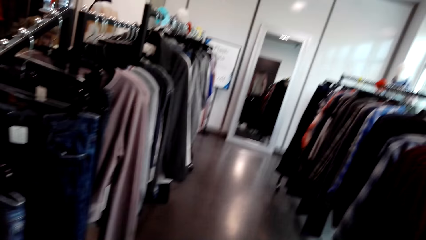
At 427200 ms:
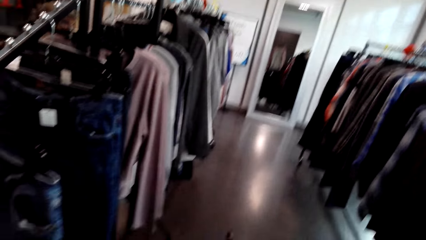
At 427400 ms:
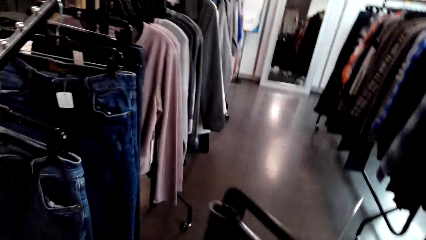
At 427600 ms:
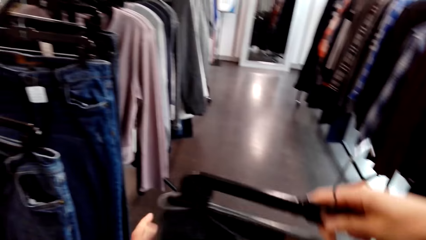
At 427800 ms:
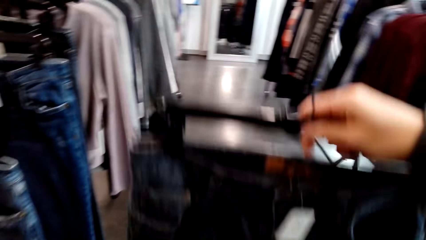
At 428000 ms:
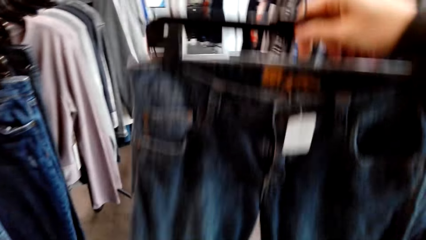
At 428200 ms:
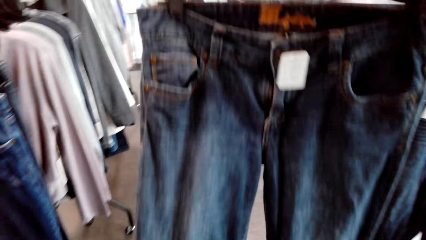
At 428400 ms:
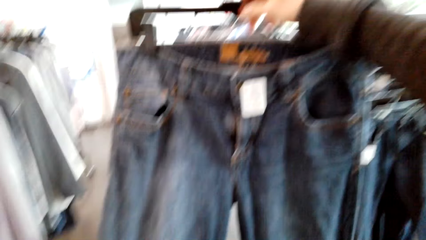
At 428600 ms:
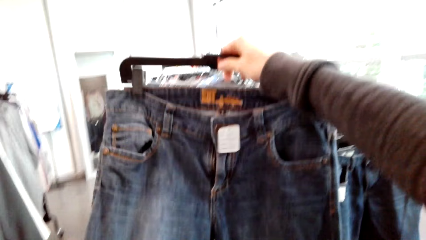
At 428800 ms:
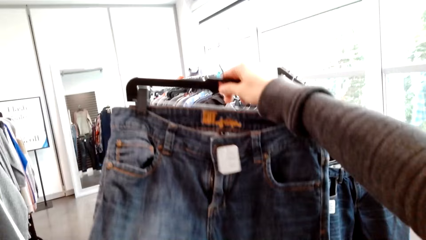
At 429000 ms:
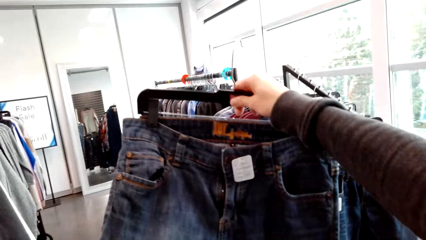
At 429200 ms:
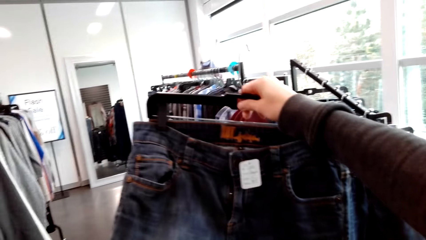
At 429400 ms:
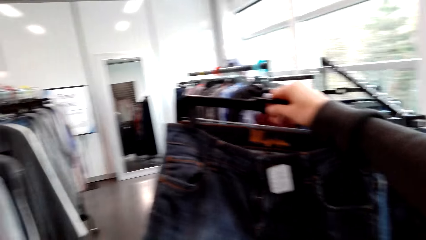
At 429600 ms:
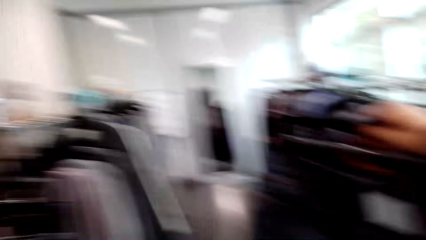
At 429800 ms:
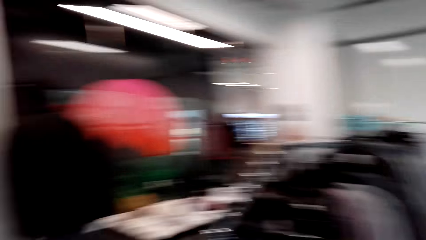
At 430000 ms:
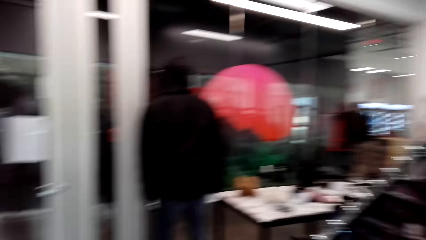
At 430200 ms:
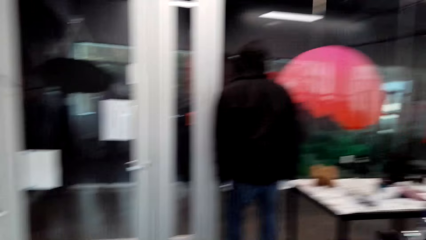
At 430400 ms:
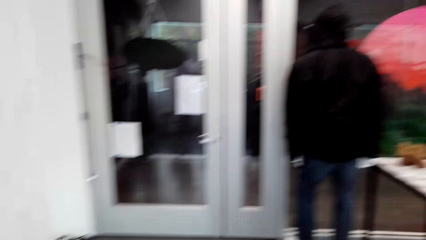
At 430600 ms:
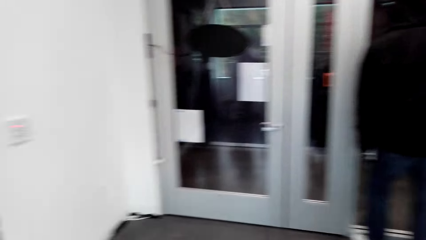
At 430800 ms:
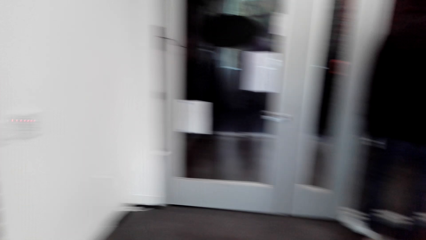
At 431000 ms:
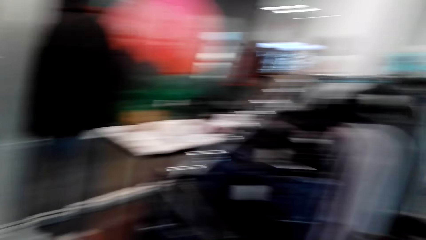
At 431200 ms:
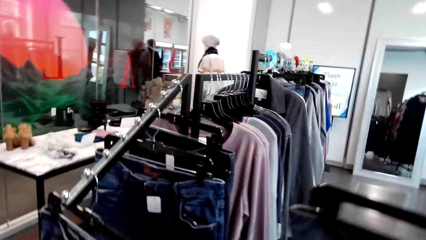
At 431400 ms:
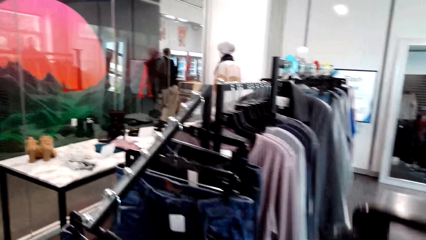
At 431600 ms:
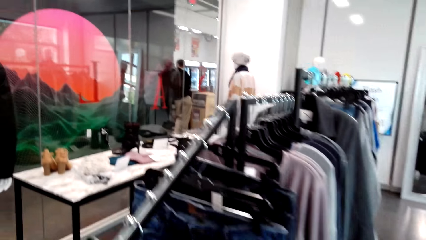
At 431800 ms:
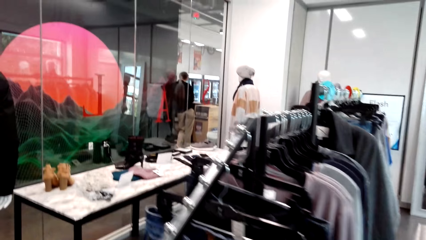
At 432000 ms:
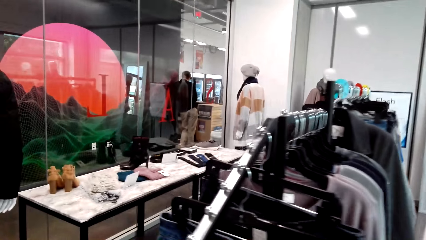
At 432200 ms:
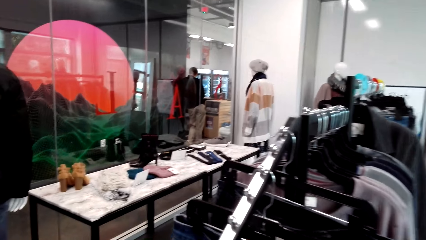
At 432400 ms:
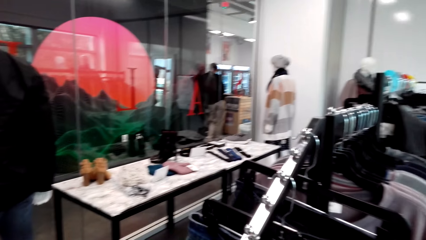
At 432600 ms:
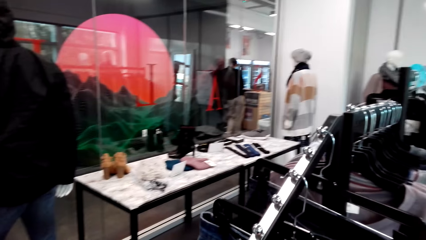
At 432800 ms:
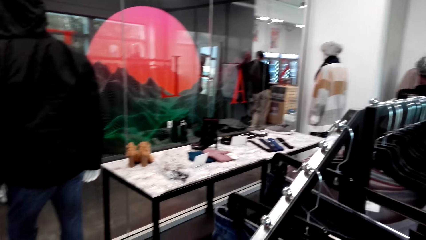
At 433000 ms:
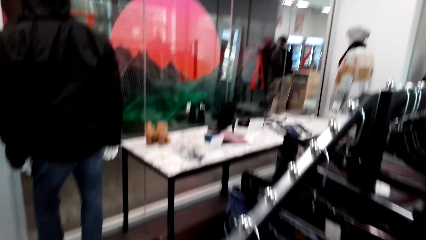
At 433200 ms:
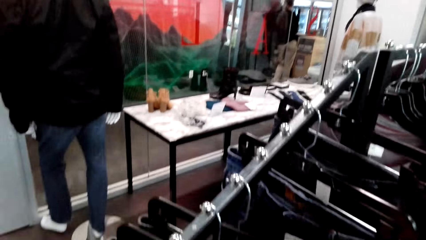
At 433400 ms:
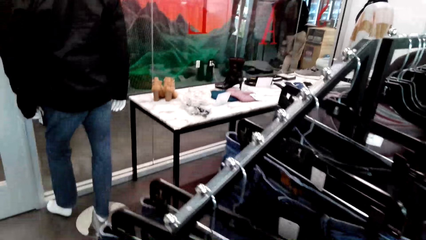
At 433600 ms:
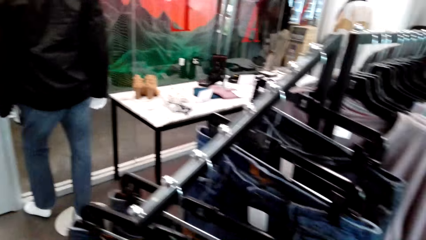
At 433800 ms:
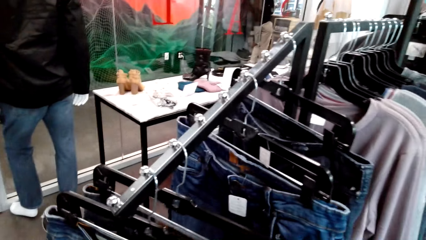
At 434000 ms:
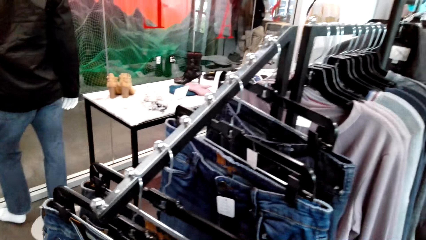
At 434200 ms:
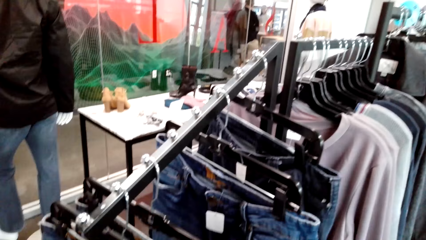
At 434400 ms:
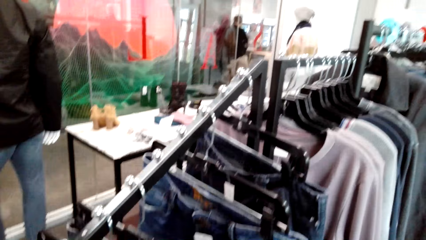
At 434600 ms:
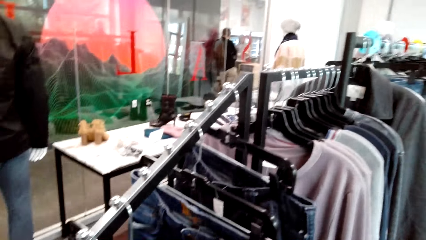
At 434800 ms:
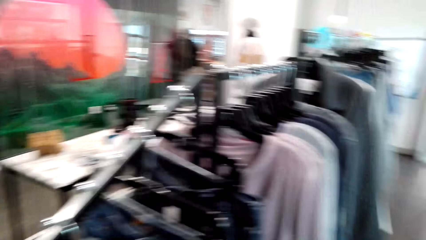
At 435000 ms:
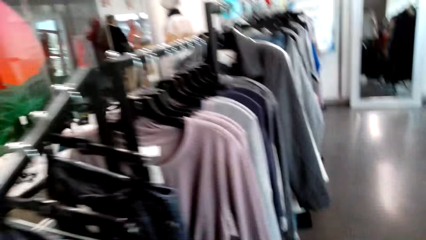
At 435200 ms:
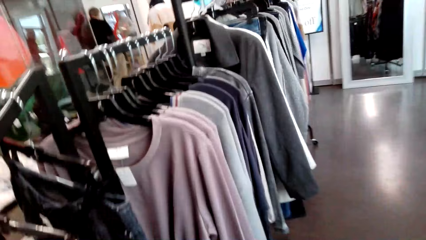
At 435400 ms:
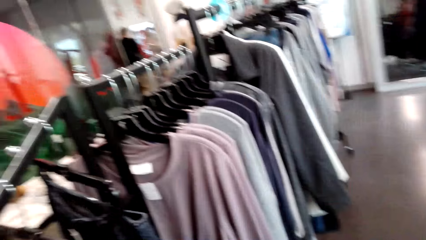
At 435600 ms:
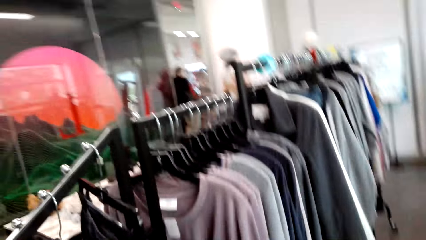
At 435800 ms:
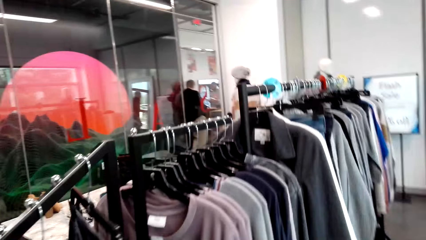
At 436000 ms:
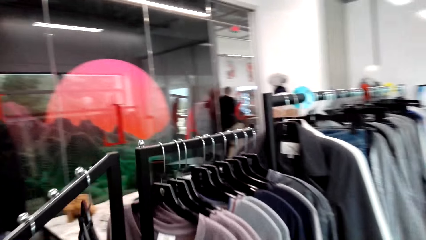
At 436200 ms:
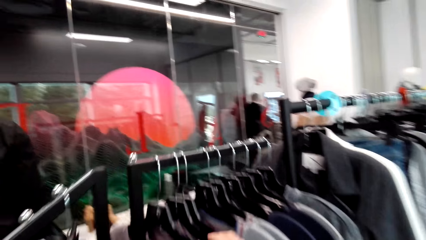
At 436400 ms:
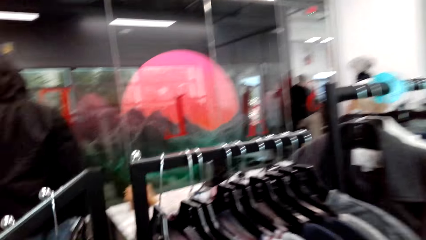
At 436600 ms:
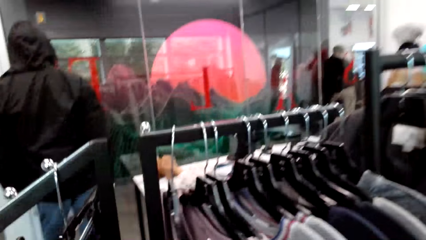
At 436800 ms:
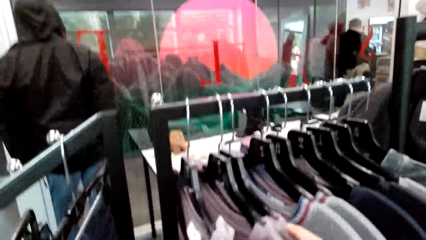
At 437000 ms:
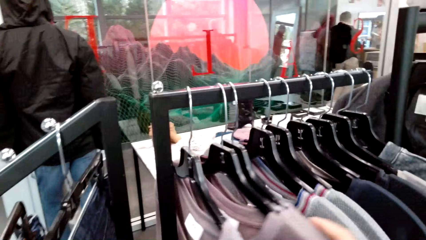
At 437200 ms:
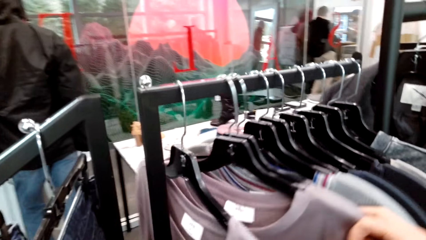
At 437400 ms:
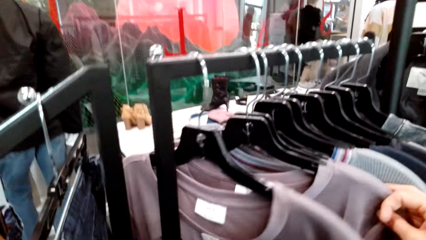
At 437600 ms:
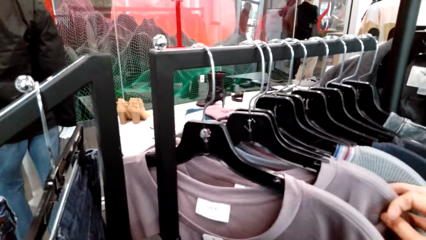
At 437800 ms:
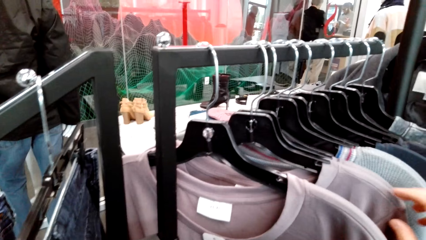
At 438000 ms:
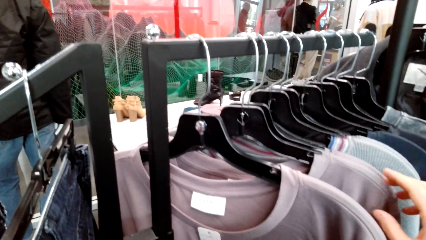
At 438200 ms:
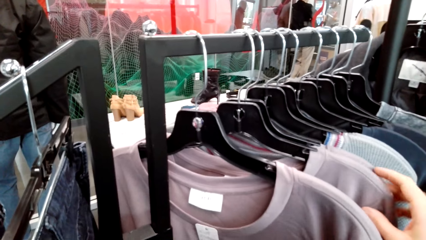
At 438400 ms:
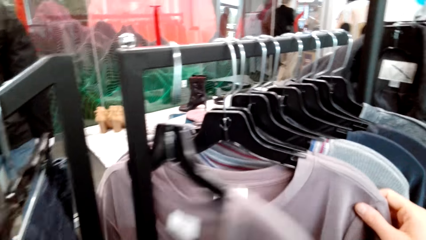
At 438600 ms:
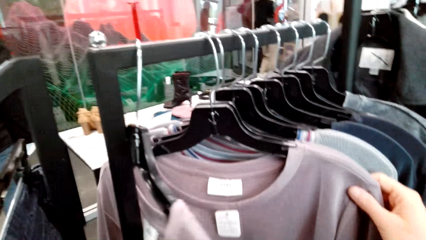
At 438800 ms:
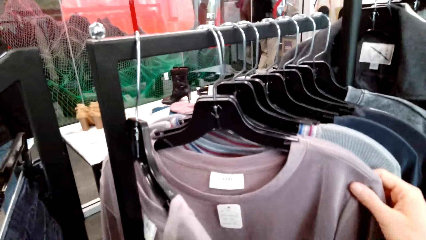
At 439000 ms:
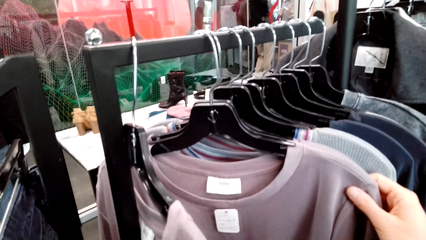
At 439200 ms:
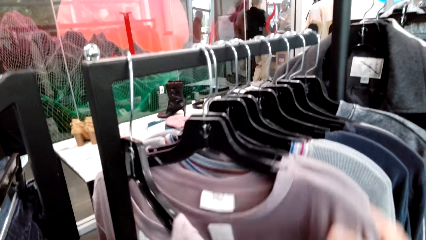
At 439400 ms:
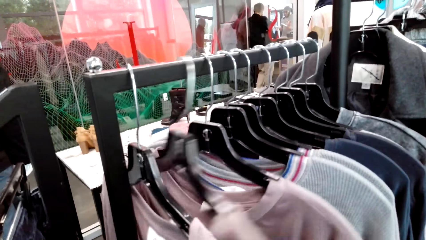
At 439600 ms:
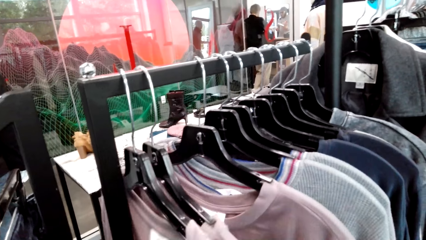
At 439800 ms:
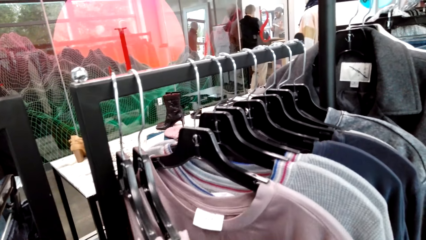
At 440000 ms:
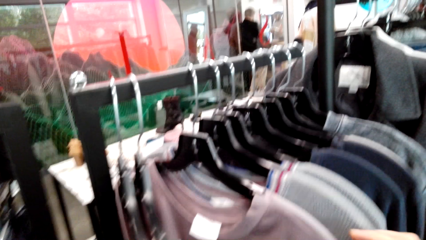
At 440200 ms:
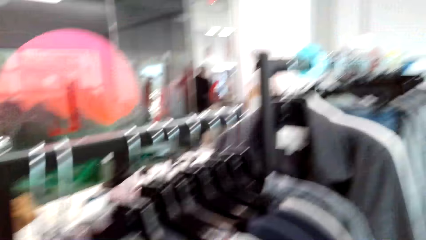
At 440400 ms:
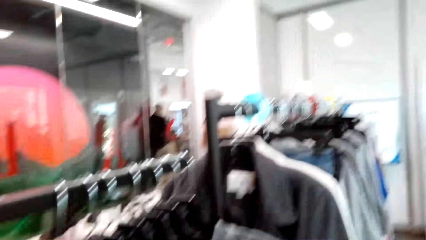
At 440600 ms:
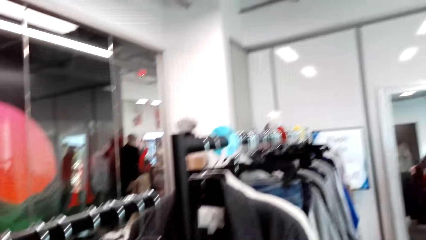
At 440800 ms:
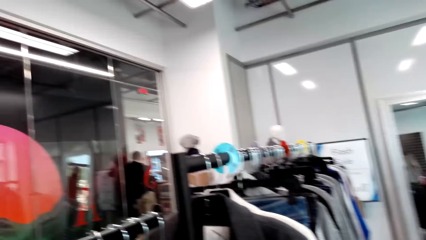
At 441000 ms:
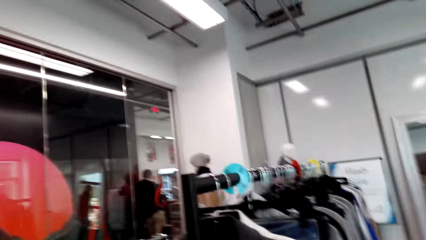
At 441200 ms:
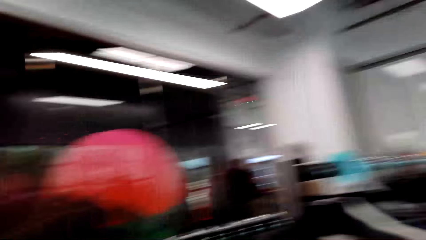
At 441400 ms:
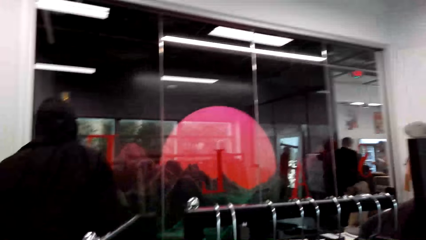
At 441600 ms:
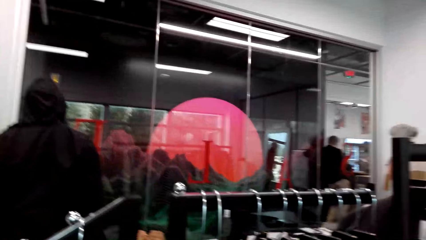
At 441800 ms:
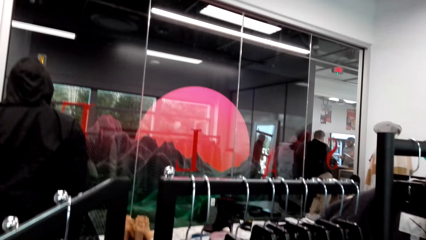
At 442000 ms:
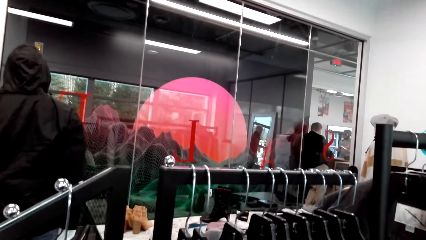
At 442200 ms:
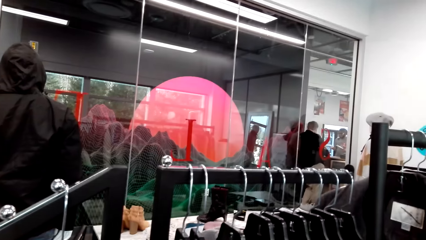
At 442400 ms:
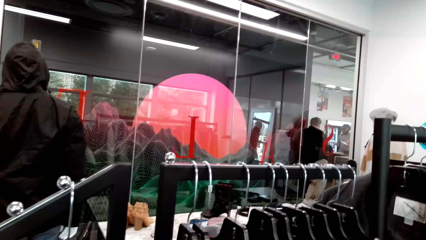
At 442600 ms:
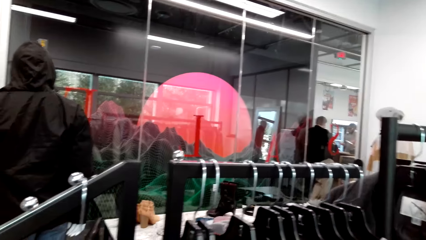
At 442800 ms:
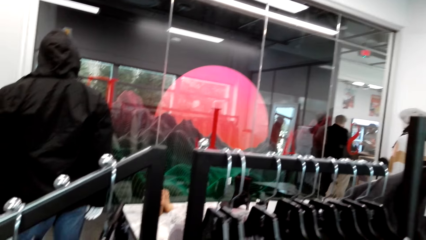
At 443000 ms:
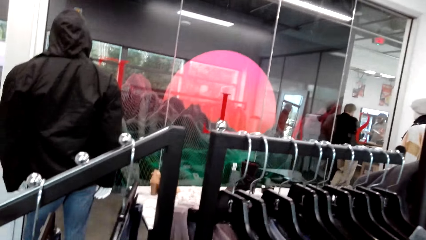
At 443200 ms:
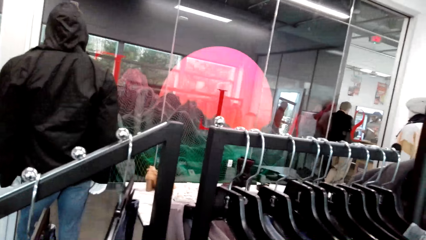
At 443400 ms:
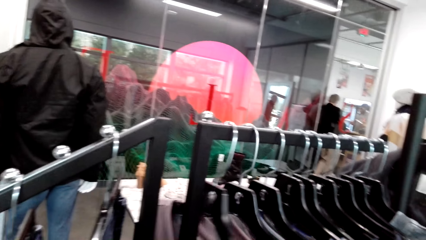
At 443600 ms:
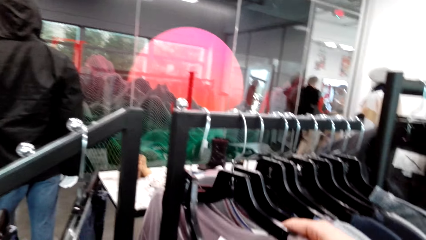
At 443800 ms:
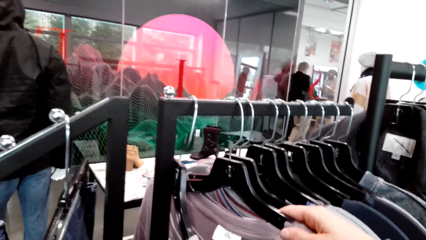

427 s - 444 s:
The camera wearer raises the trouser. They walk around. They put the trouser on the hanger. They check out the tops. They move hangers.
